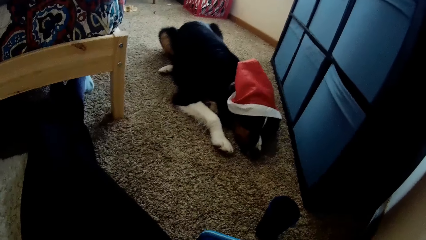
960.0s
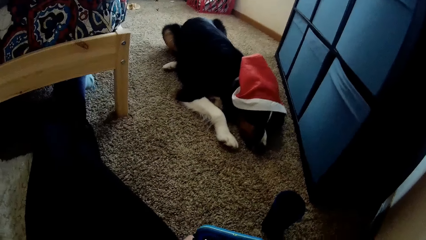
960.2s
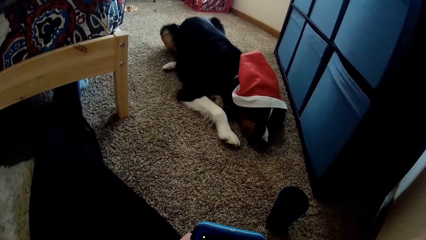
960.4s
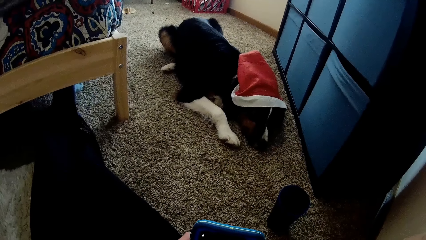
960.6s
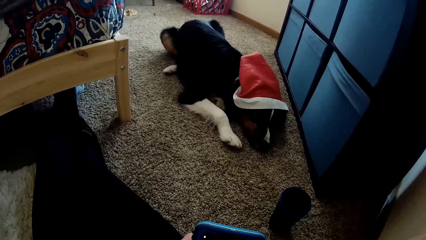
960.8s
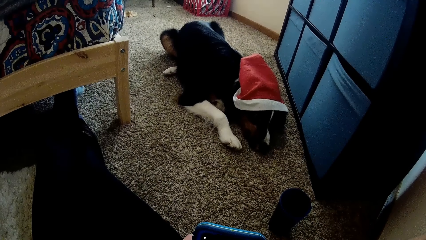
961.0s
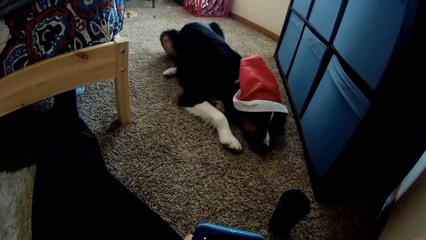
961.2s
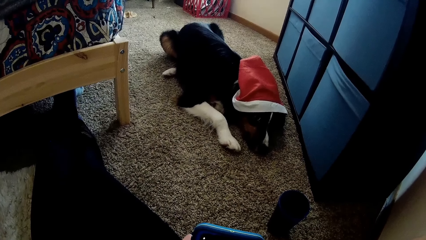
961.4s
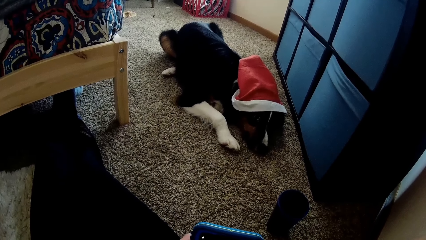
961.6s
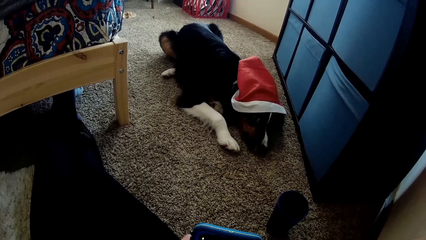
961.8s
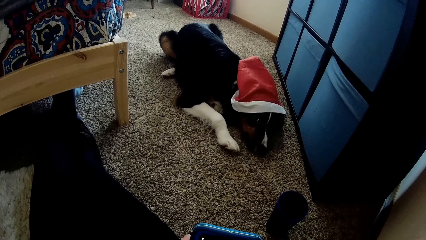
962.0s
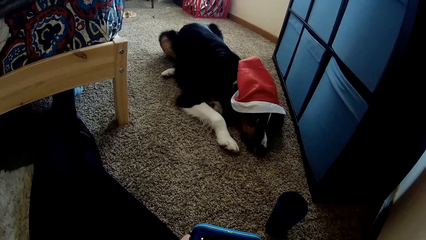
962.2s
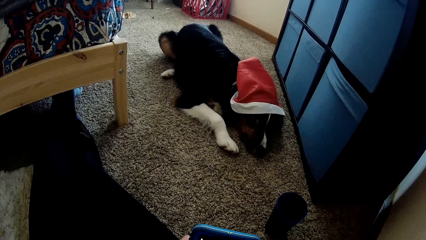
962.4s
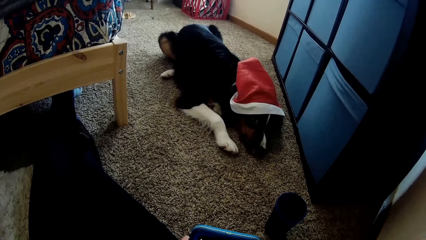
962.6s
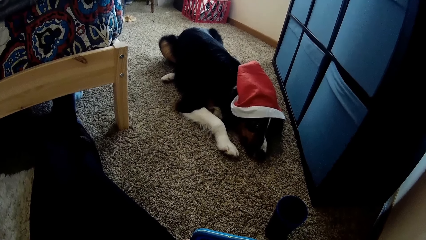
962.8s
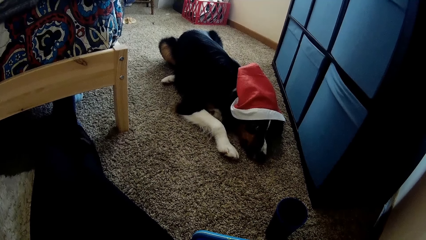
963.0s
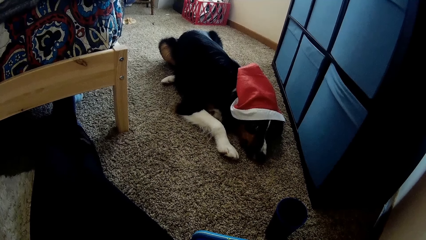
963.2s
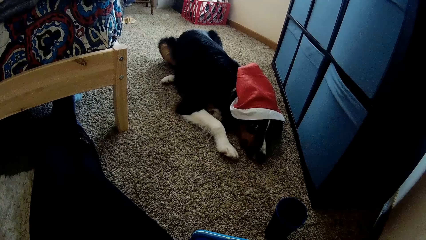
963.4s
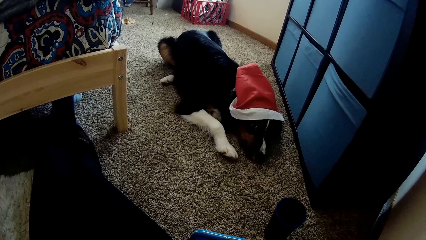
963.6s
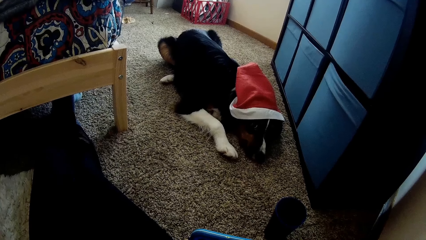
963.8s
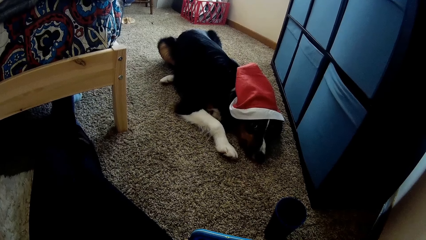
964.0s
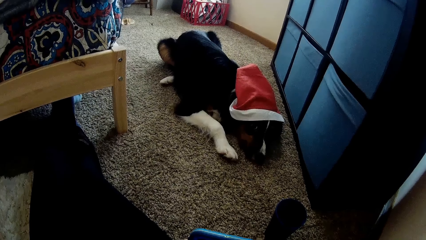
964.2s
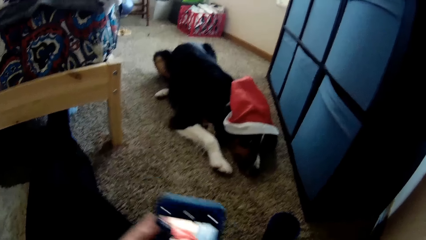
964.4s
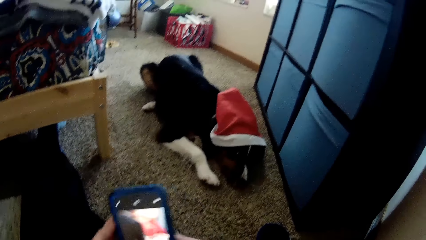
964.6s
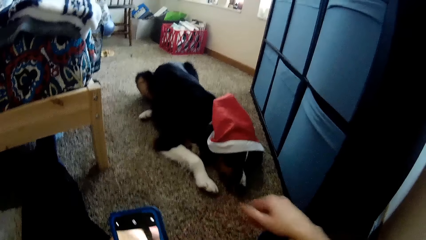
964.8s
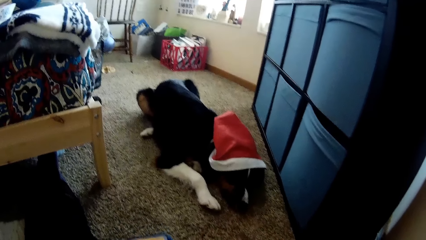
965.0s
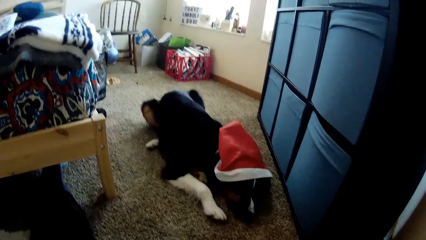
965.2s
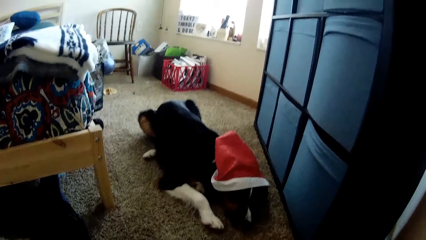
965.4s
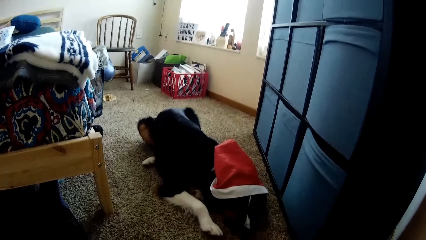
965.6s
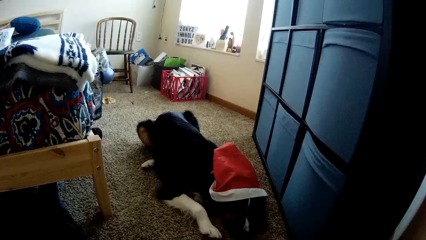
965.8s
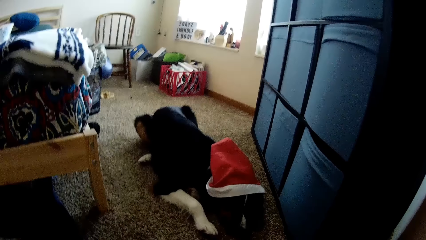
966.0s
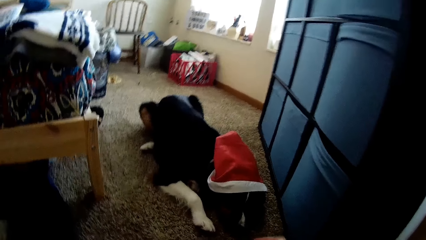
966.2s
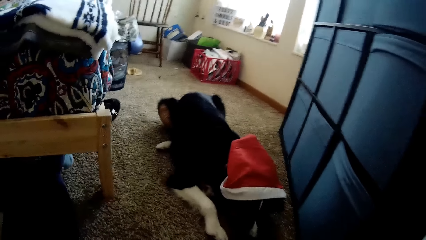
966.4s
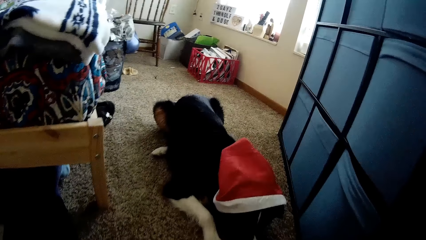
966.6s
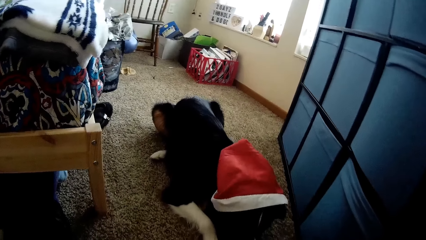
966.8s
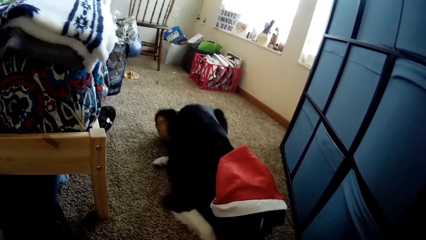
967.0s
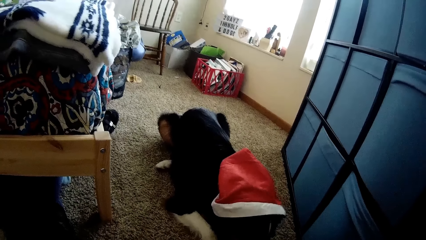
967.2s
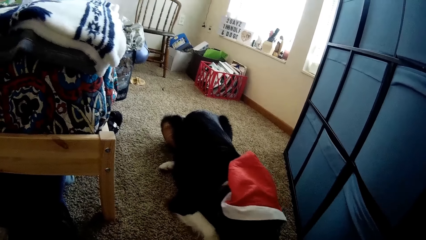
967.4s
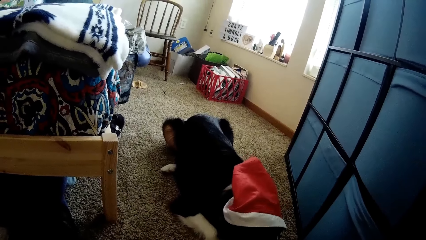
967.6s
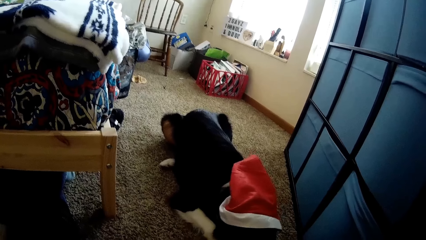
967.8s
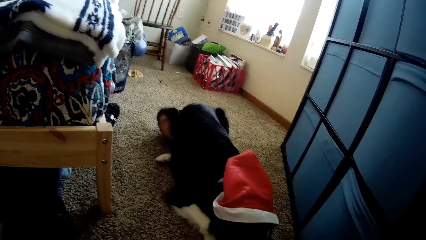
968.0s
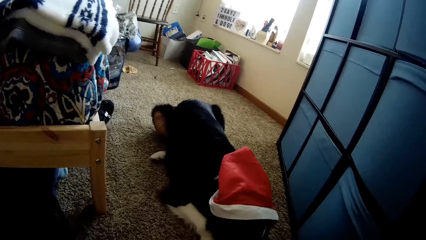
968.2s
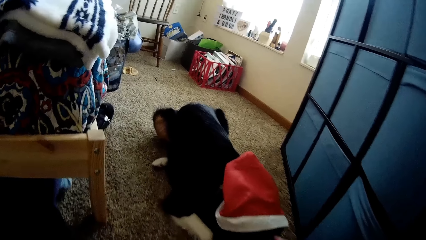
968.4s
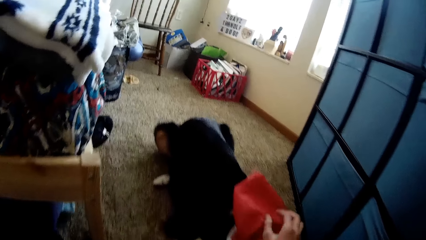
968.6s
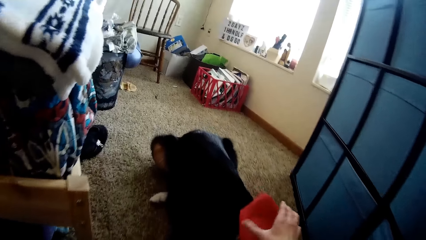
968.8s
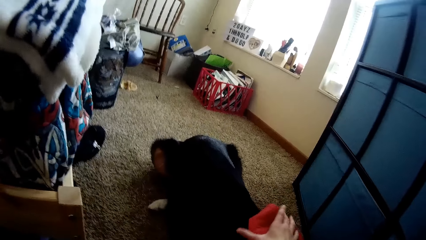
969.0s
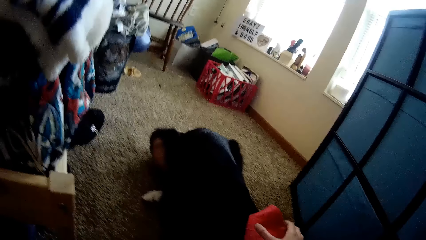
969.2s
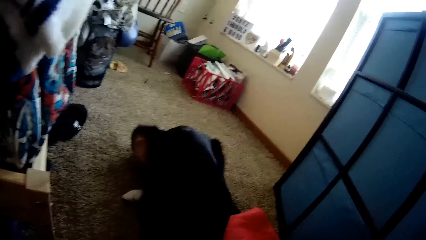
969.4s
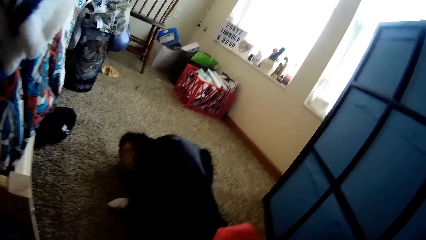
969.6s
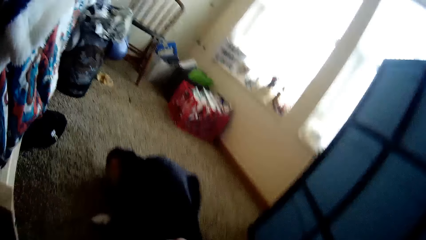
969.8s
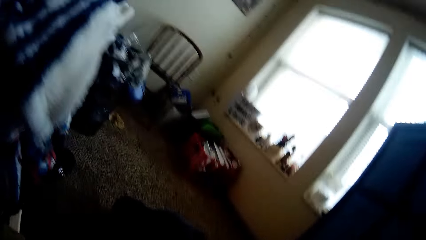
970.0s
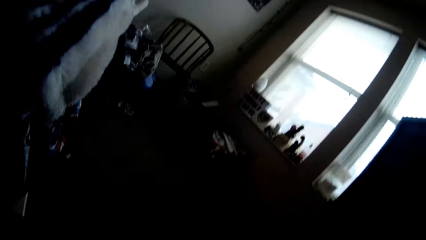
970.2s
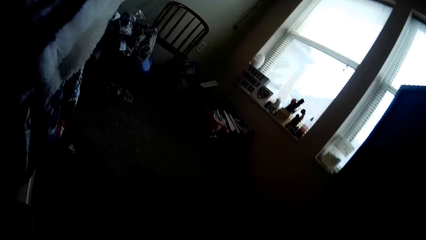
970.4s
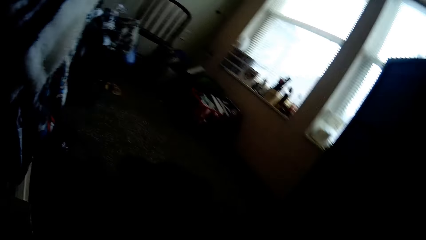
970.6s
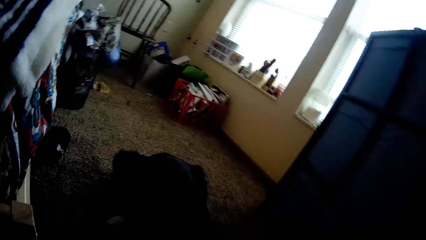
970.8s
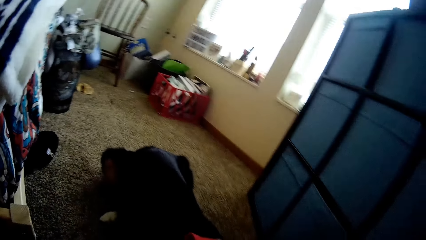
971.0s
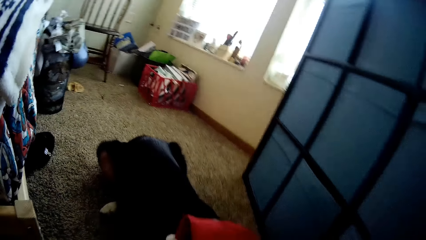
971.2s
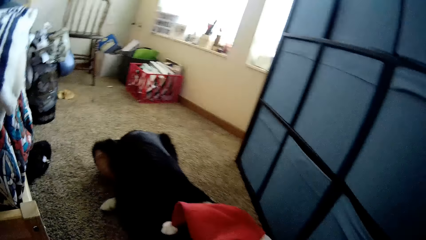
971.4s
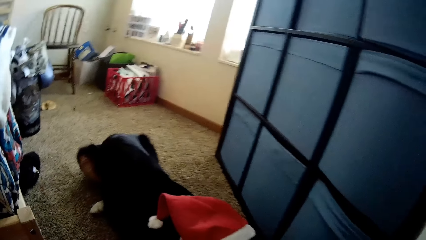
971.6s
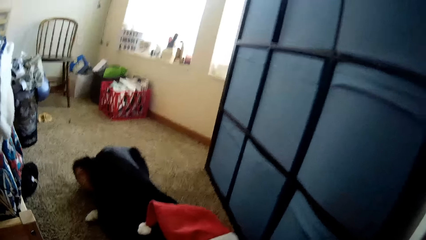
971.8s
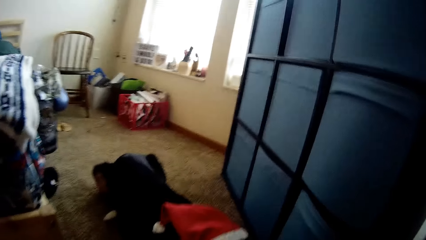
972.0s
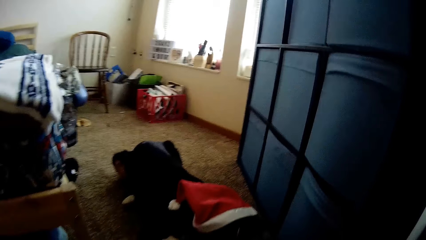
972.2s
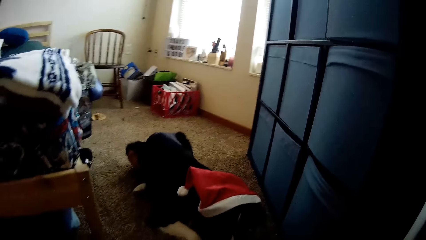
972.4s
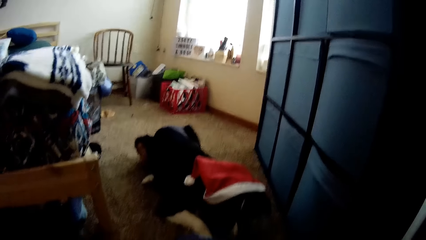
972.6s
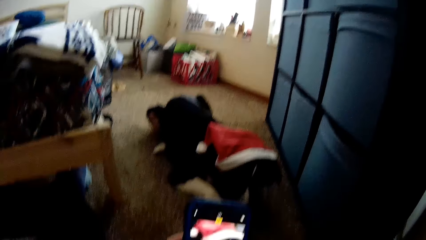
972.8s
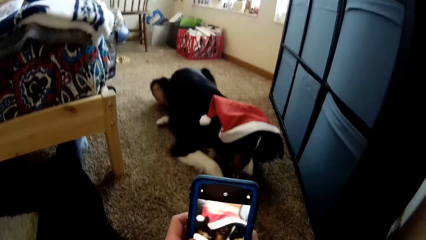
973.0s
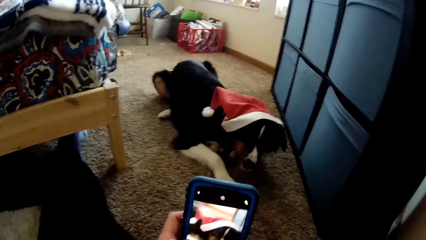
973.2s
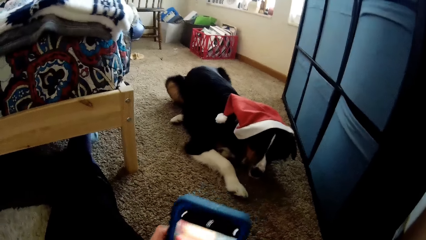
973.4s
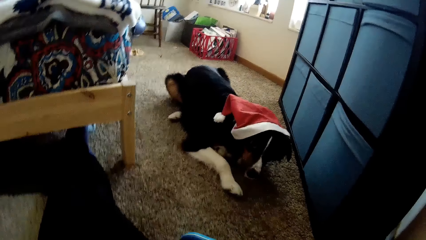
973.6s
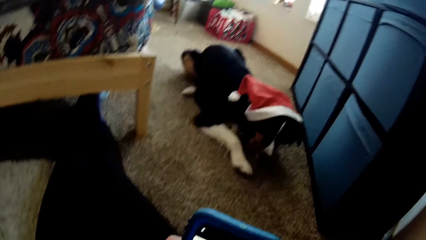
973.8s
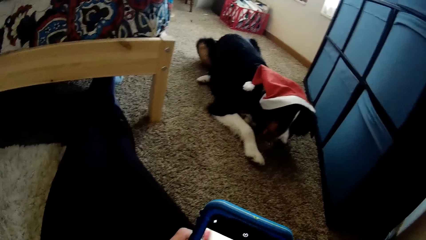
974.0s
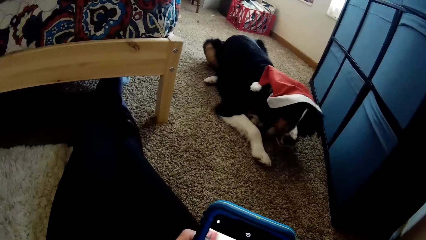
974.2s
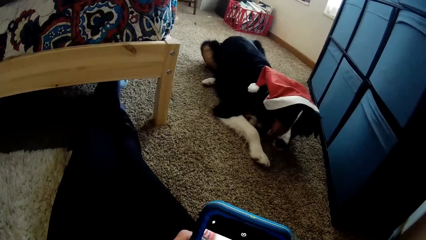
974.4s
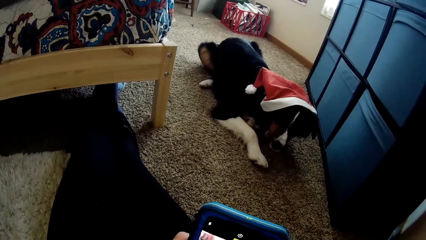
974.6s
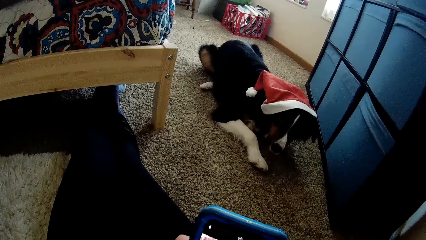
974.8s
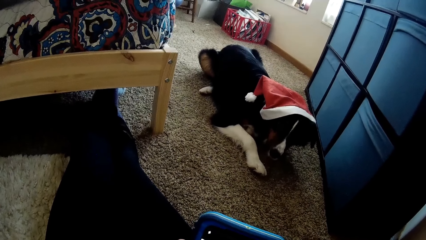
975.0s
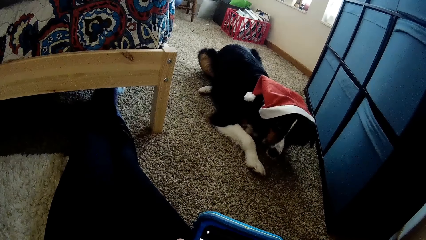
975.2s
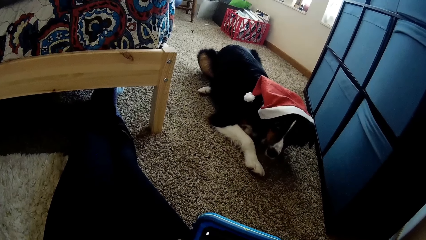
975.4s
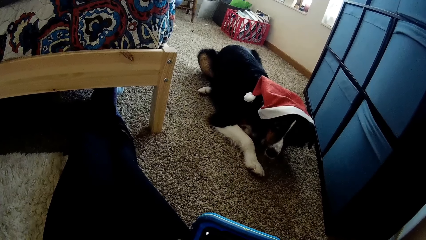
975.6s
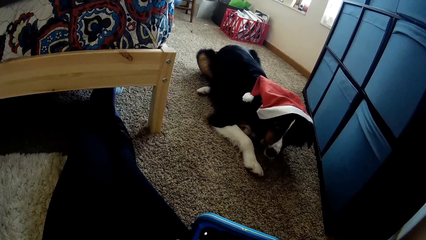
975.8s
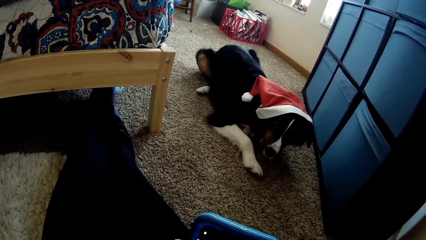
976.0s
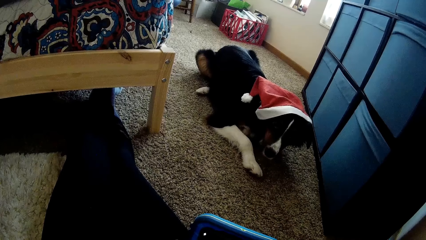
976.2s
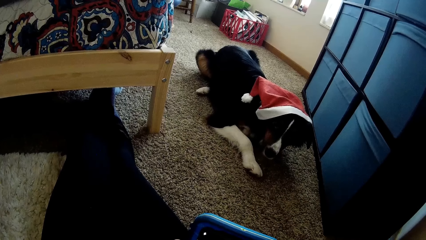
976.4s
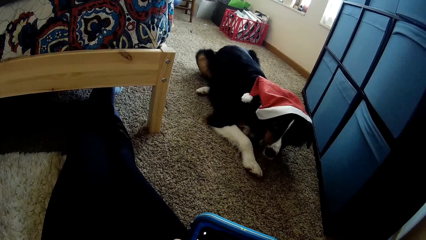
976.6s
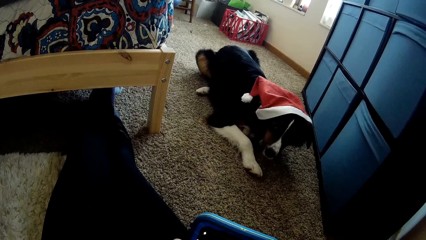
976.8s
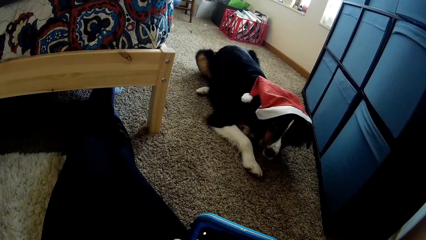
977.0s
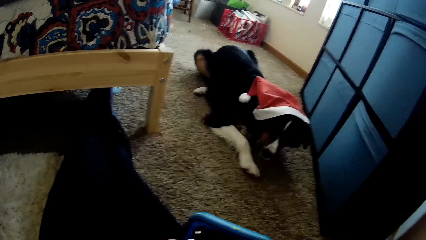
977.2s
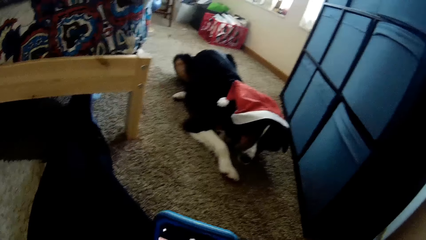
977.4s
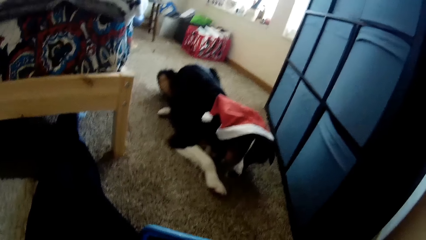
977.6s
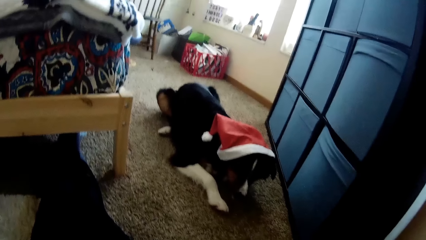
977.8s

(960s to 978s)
The camera wearer plays with the dog. He adjusts the Christmas cap on the dog with his left hand. He touches the dog. He scrolls the phone. He snaps the dog with the smartphone in his hands.
